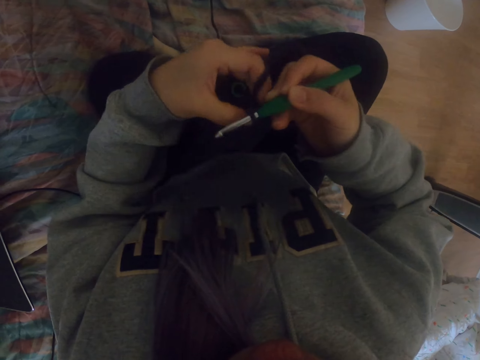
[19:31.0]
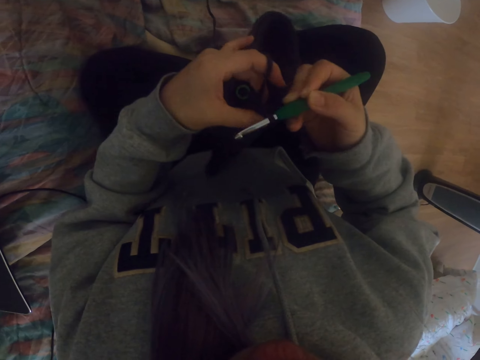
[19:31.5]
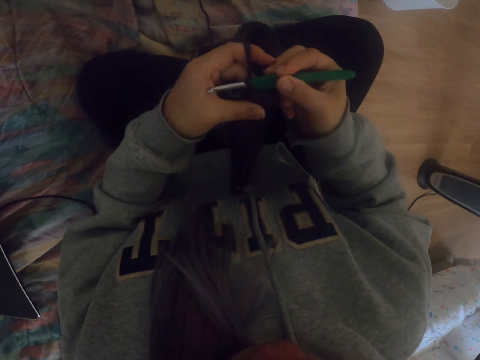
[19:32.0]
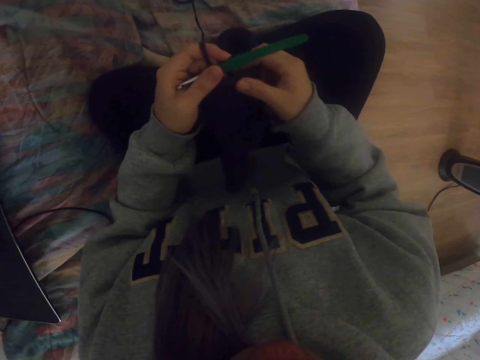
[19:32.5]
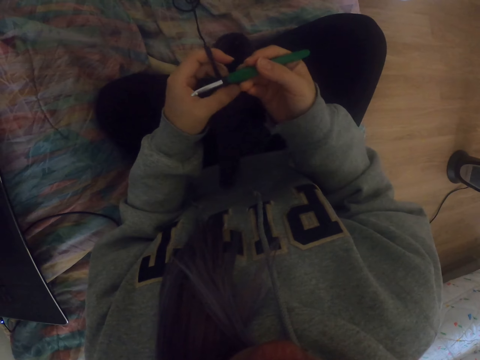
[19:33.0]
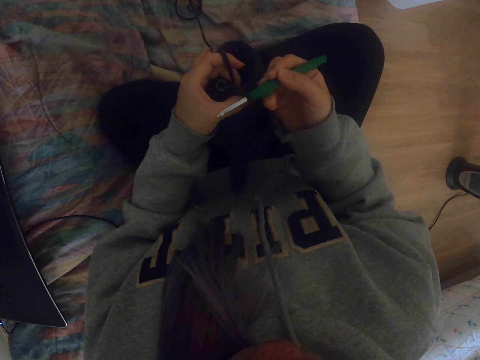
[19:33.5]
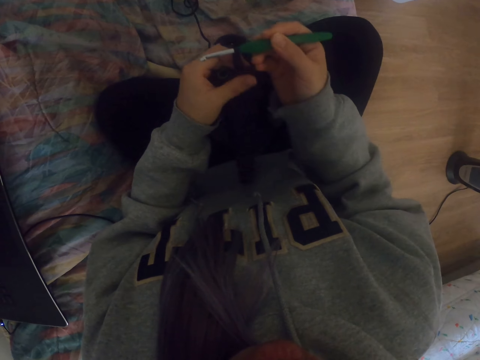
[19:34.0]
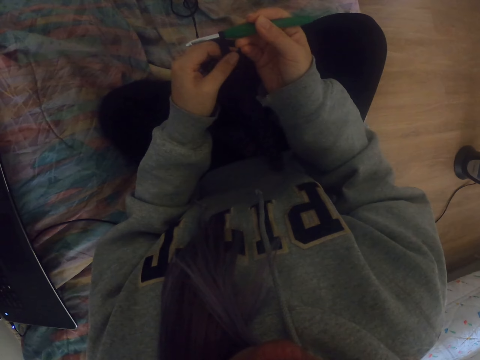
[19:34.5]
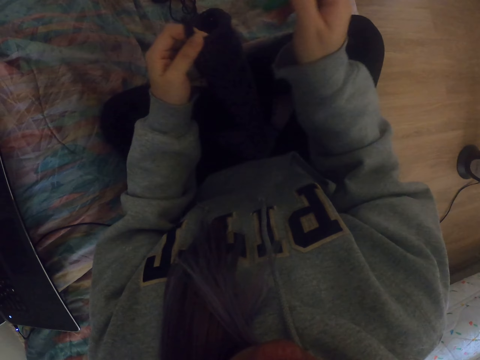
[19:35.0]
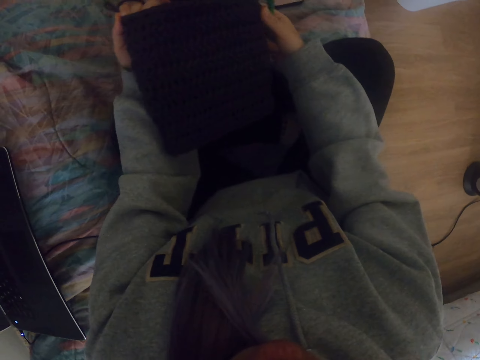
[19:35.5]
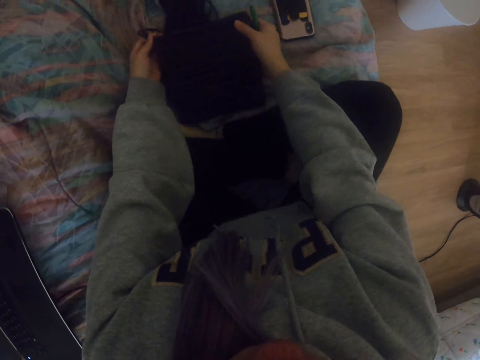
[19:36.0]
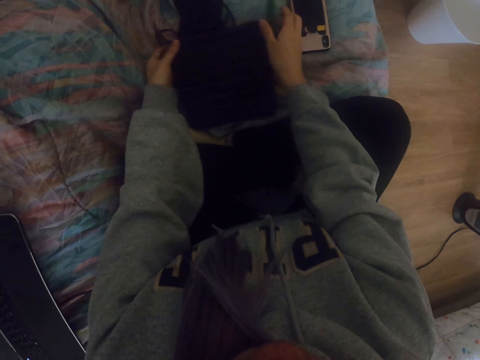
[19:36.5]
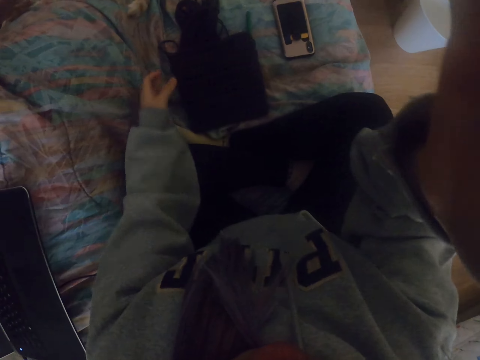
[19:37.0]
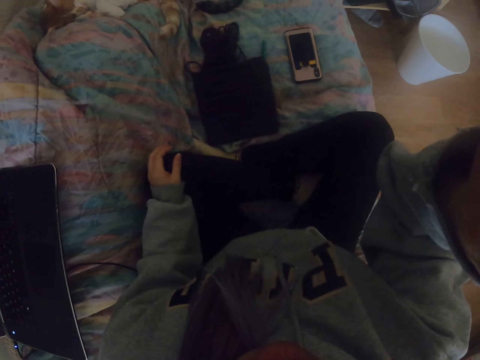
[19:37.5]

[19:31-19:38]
The camera wearer removes the fabric from the crochet hook. They put the fabric down. They adjust the camera.
